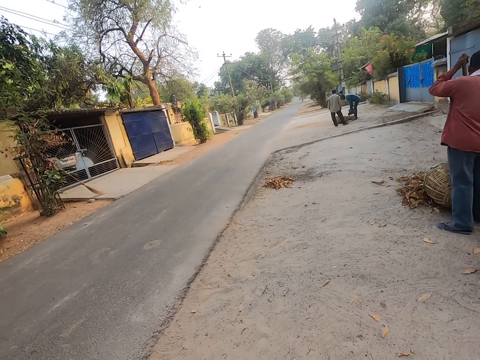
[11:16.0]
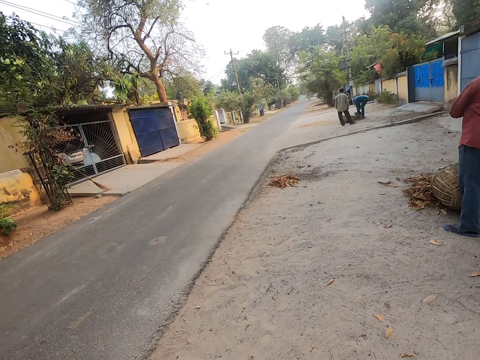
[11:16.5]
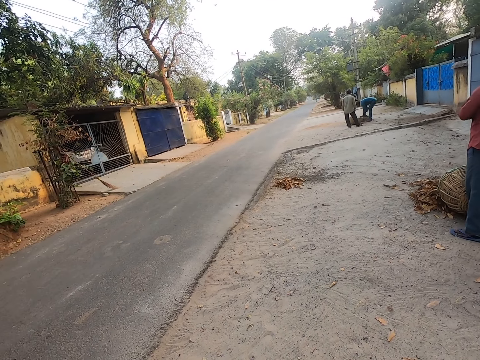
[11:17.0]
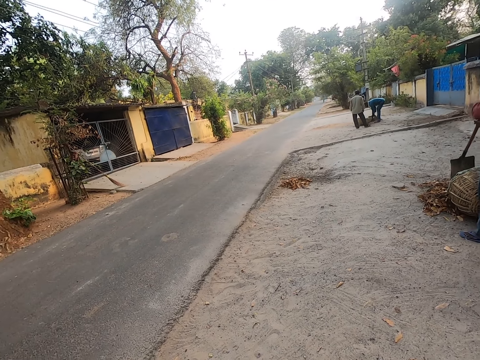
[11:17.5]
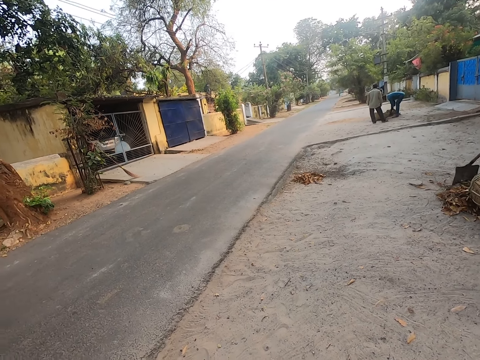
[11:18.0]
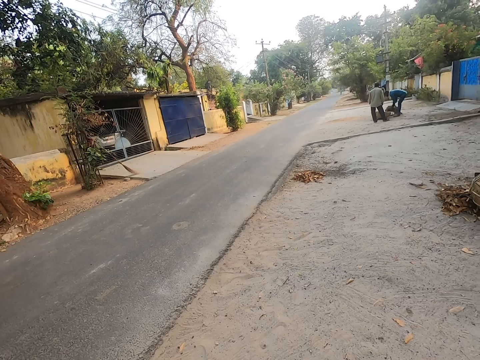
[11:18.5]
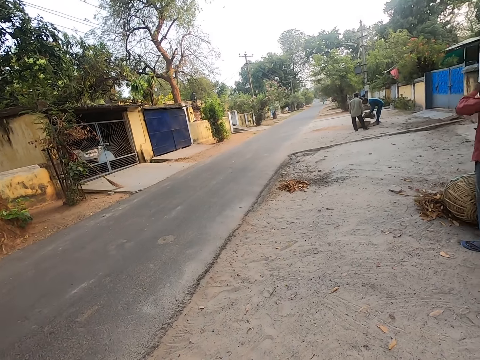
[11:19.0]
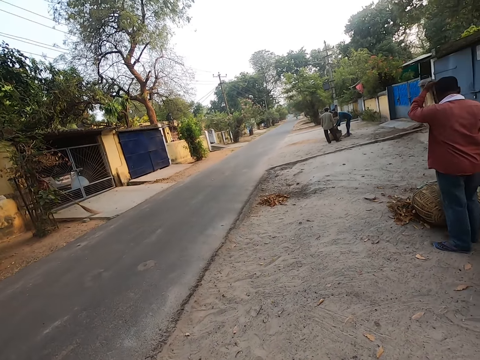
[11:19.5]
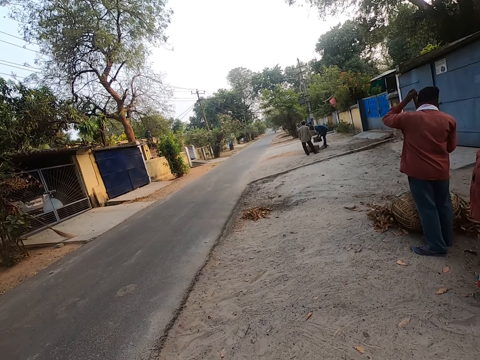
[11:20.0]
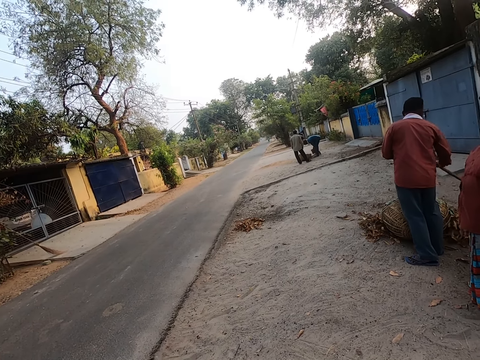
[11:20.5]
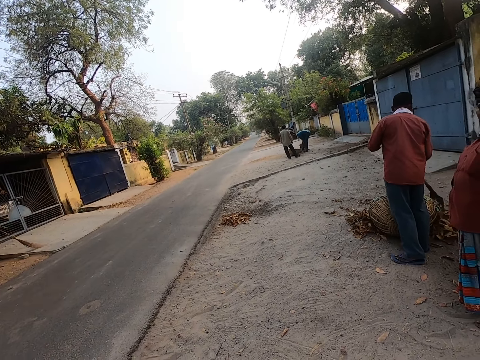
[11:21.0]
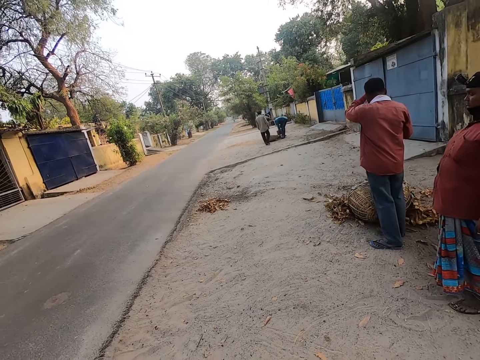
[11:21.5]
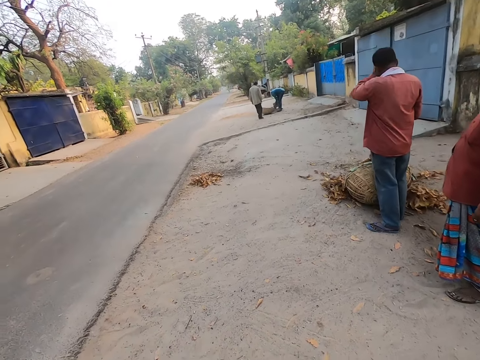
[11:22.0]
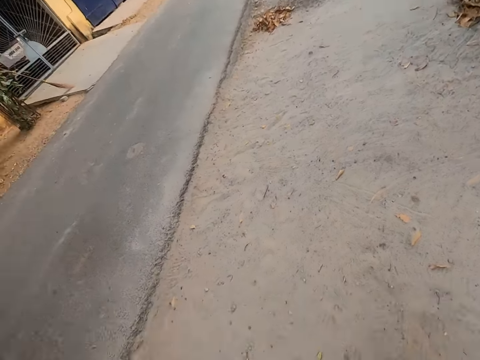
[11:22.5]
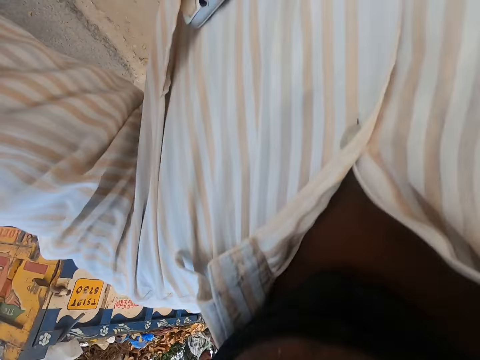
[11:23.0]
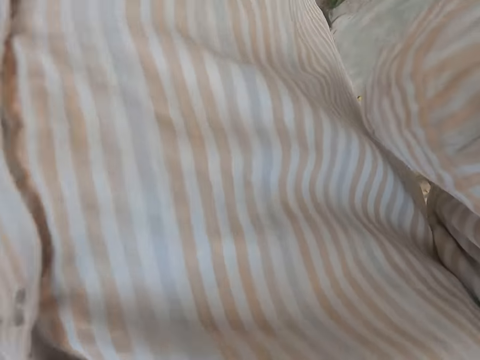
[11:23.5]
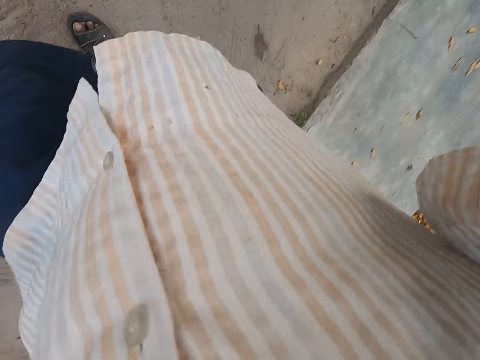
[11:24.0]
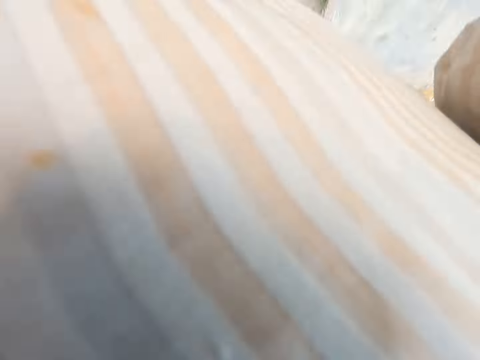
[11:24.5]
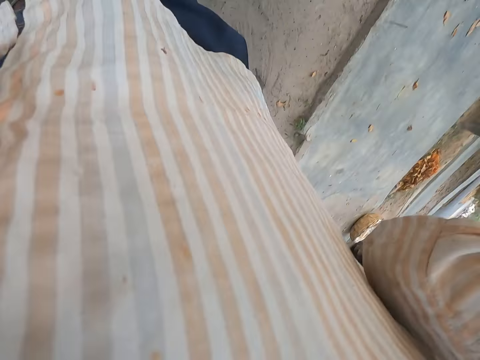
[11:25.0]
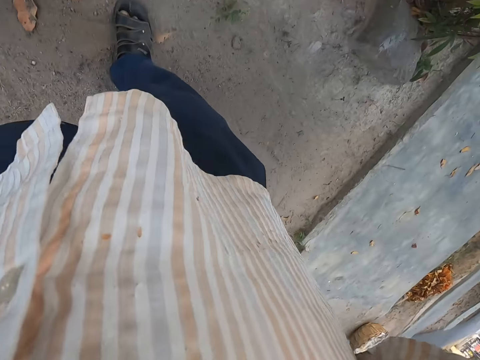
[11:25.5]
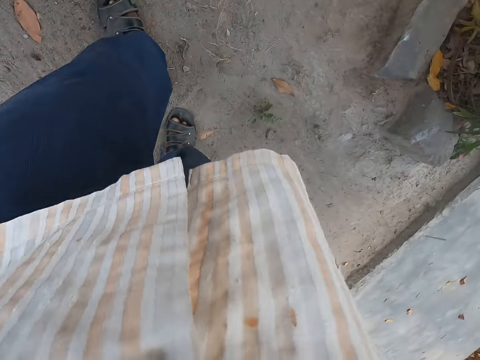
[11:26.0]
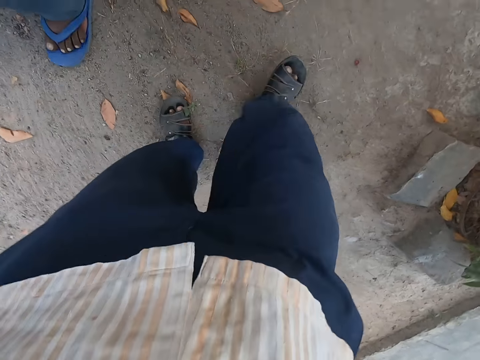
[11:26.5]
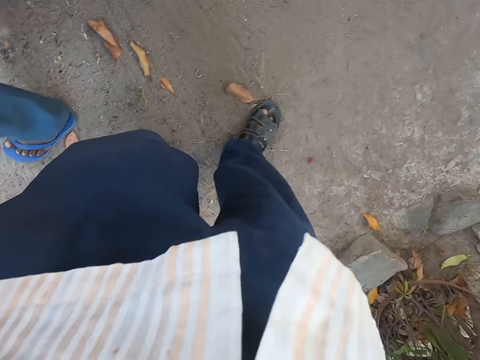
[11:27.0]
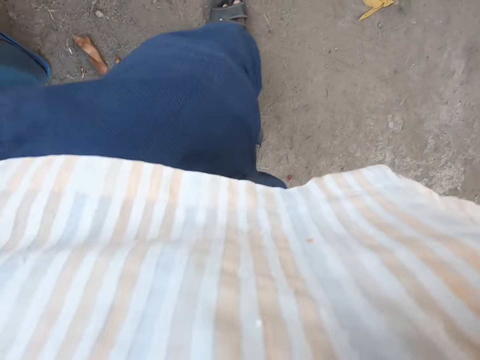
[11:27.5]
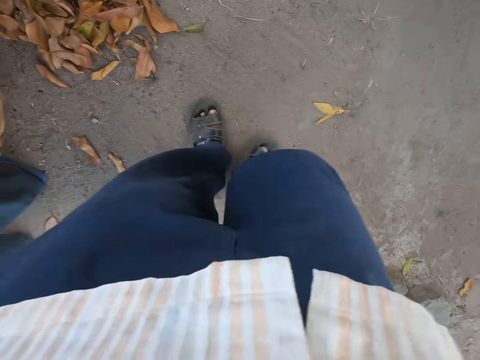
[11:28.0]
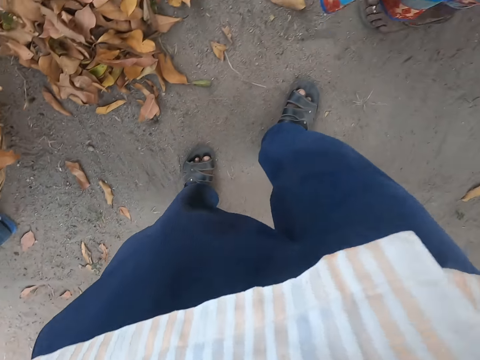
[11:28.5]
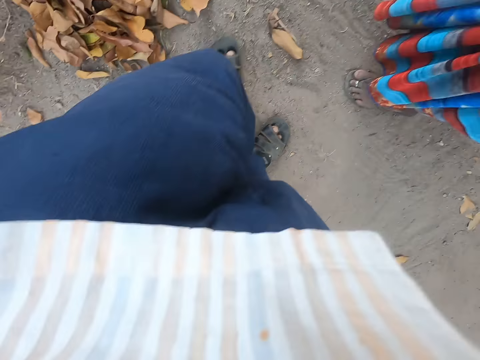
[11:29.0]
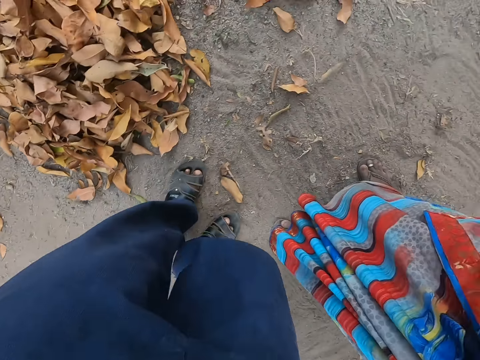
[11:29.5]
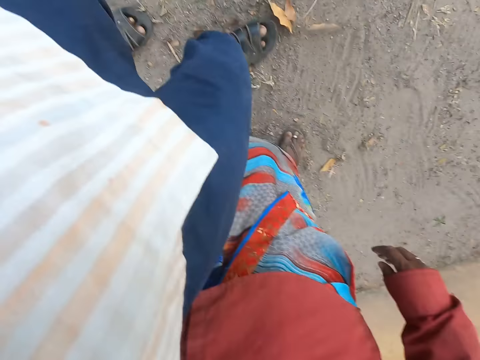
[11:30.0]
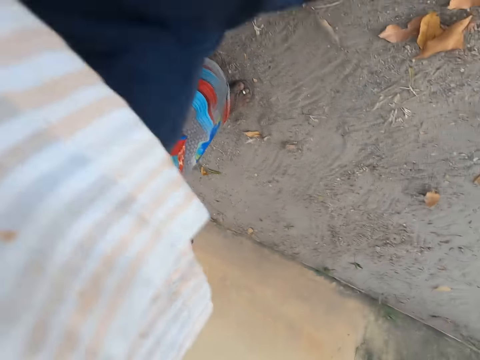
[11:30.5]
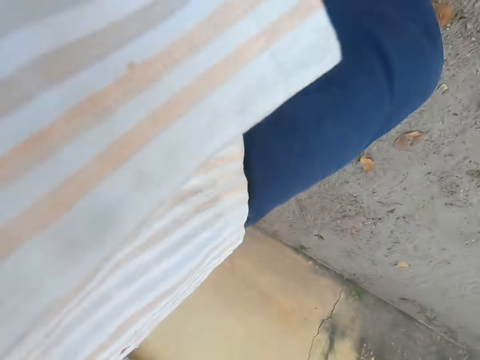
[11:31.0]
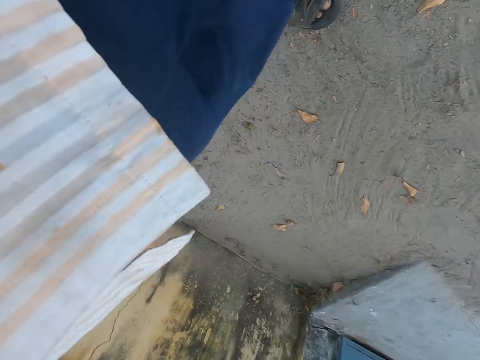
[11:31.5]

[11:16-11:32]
The camera wearer looks around the compound. They remove the camera. They fix the camera. They walk around the compound.

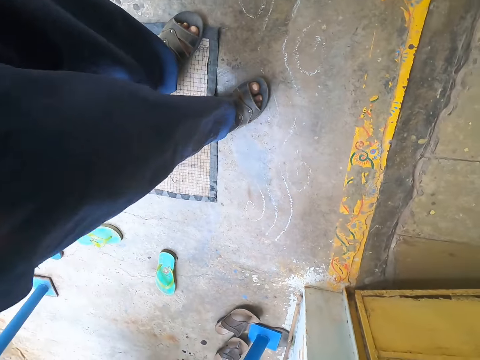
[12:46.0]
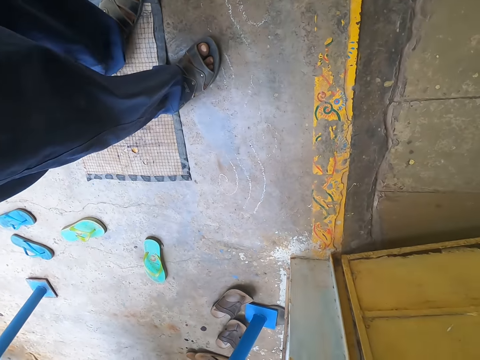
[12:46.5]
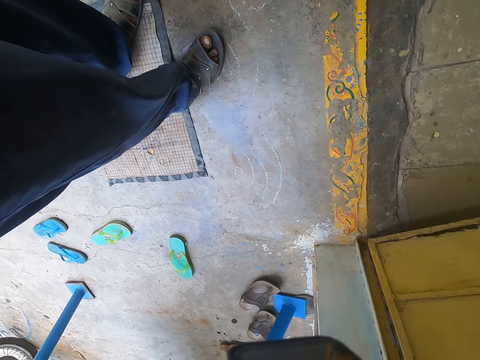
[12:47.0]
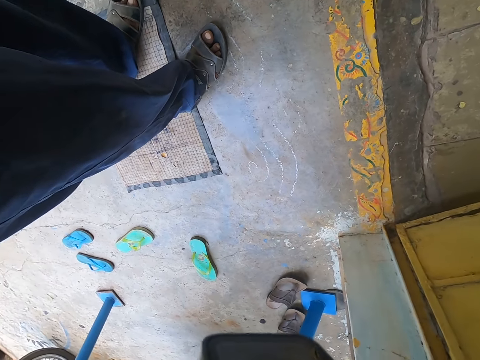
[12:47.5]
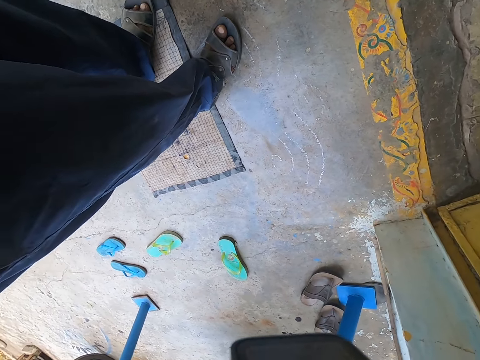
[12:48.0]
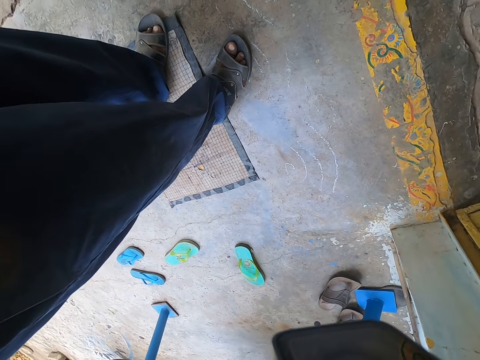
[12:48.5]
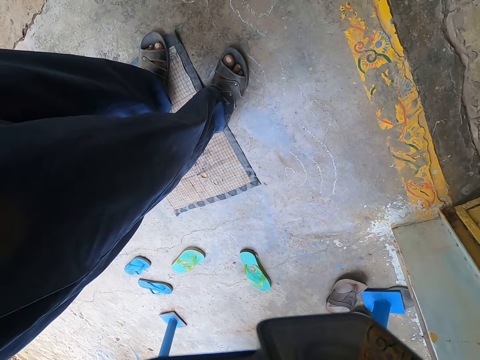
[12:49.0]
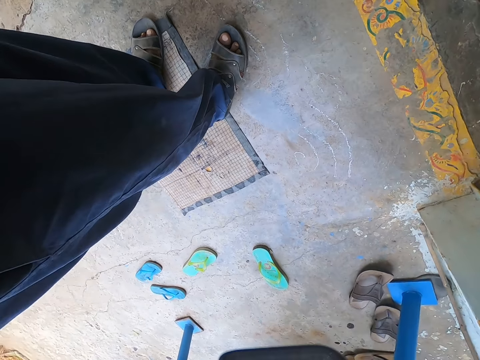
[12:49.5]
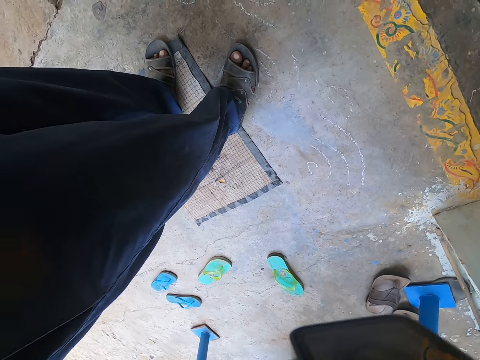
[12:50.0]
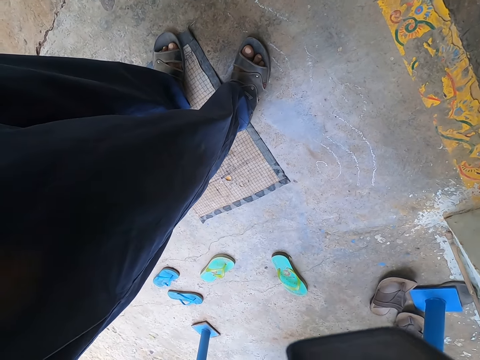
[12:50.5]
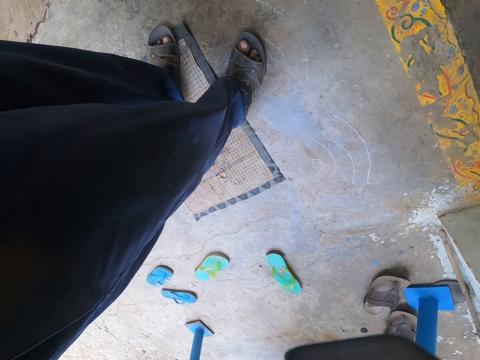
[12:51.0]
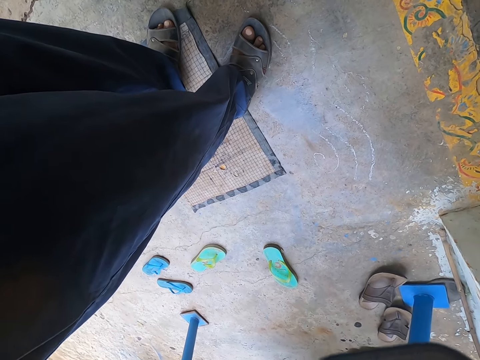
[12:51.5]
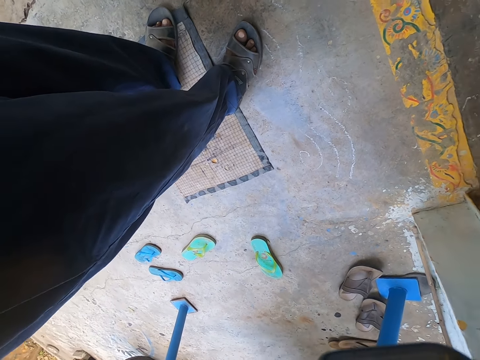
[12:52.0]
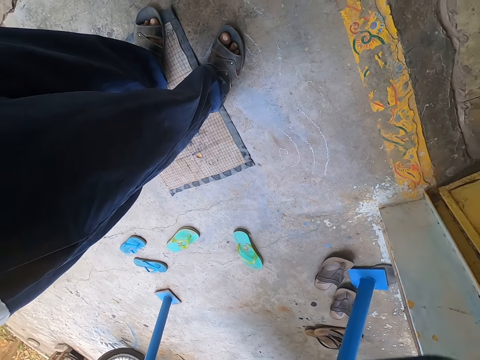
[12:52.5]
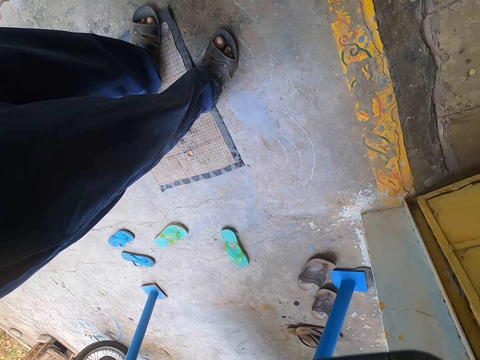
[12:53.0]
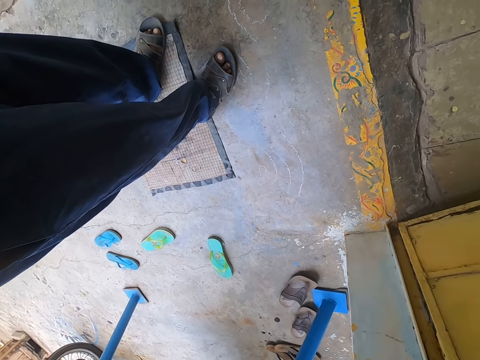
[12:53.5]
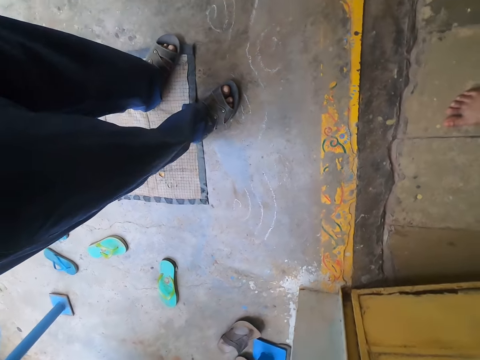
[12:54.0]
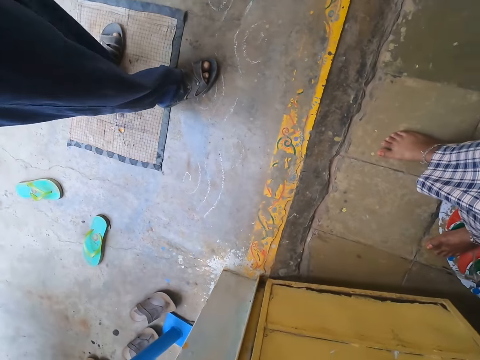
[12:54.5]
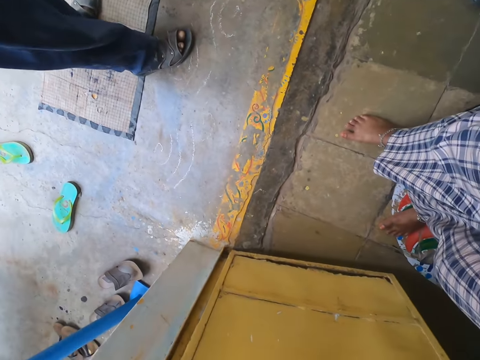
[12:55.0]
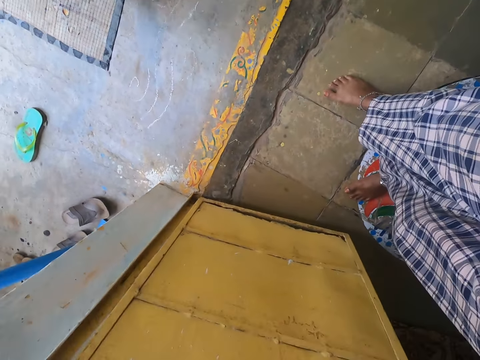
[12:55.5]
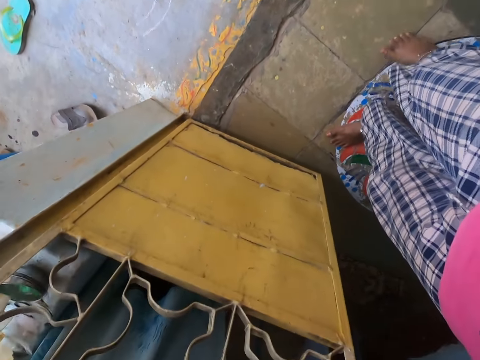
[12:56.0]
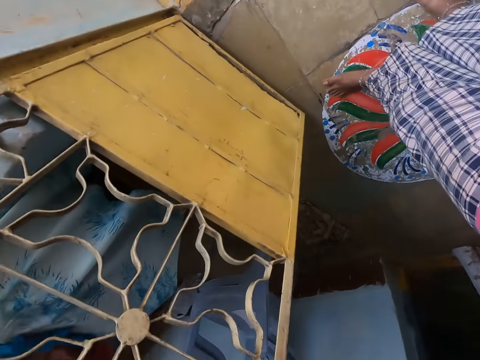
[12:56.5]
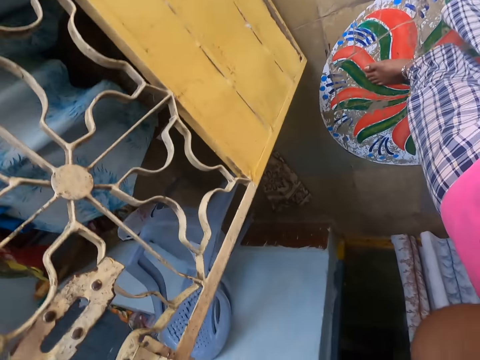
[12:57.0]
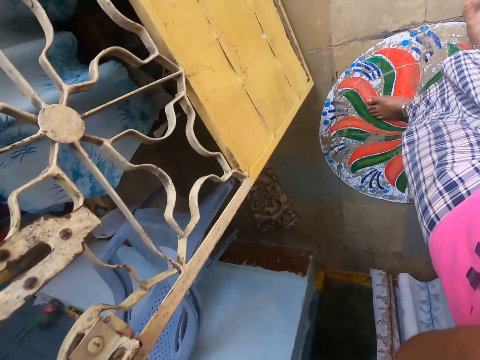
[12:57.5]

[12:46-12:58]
The camera wearer looks around the compound. They walk towards the house.
